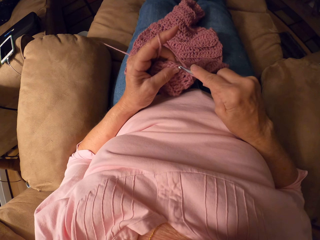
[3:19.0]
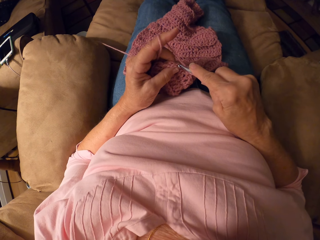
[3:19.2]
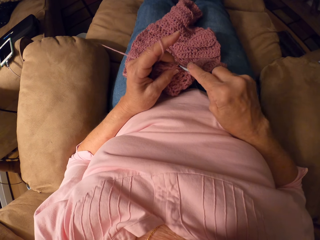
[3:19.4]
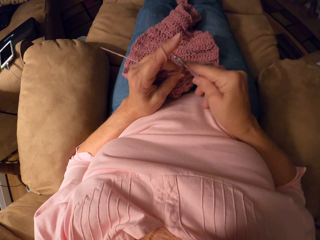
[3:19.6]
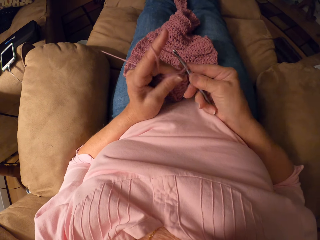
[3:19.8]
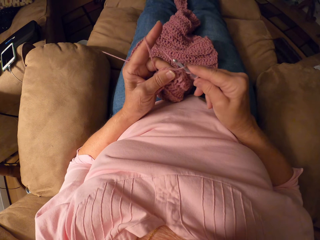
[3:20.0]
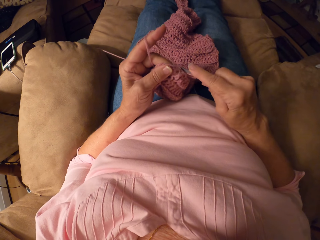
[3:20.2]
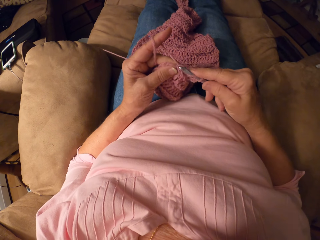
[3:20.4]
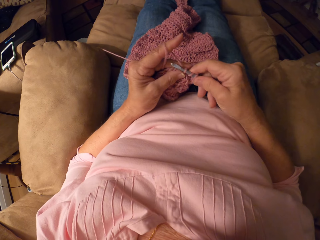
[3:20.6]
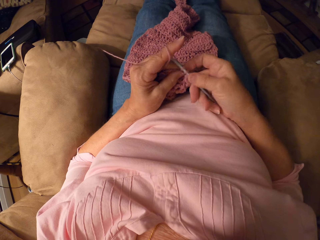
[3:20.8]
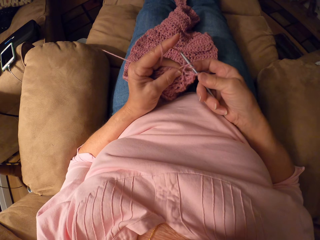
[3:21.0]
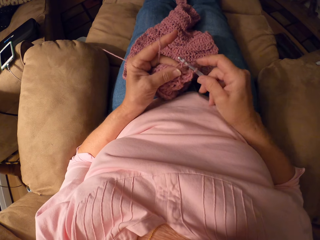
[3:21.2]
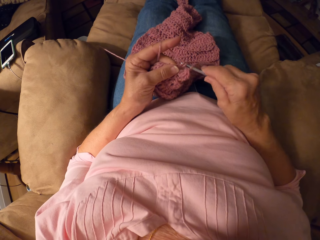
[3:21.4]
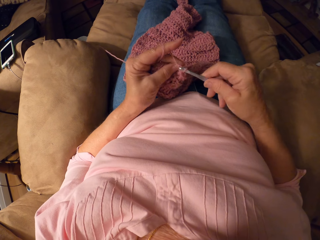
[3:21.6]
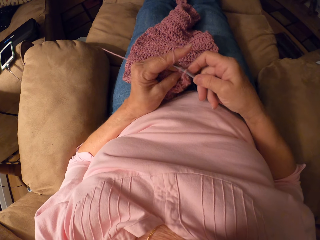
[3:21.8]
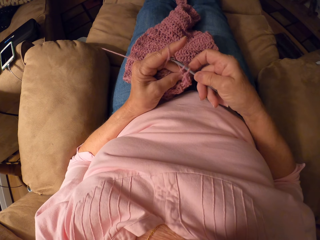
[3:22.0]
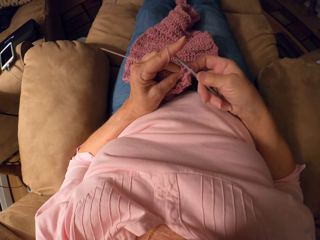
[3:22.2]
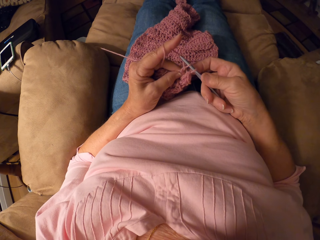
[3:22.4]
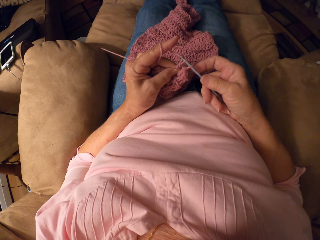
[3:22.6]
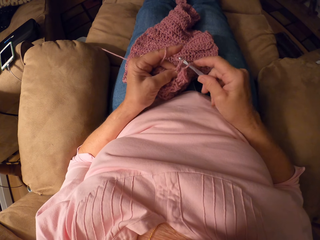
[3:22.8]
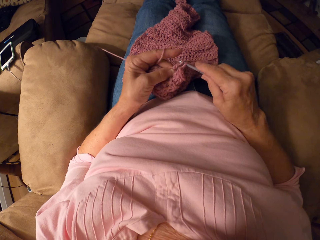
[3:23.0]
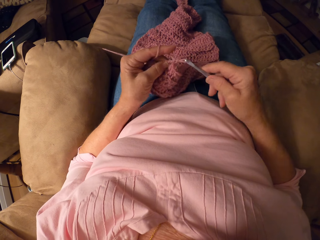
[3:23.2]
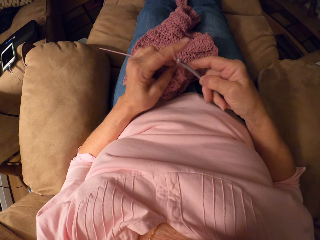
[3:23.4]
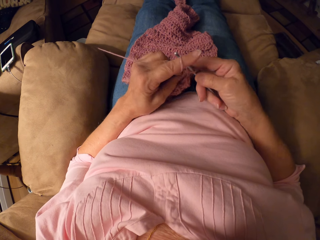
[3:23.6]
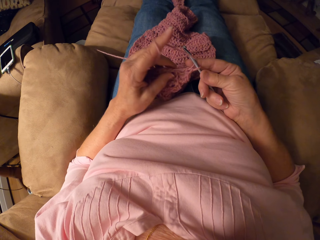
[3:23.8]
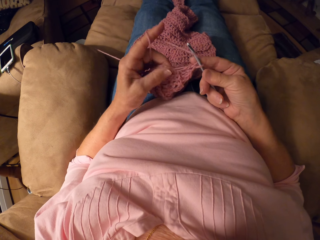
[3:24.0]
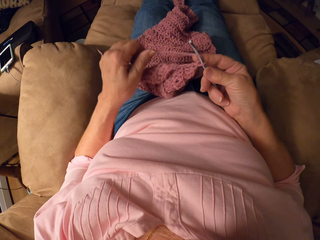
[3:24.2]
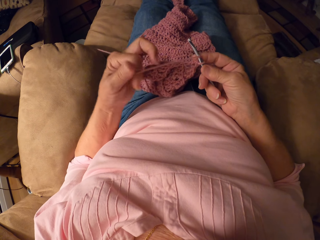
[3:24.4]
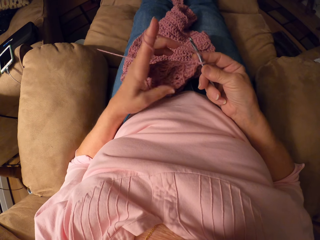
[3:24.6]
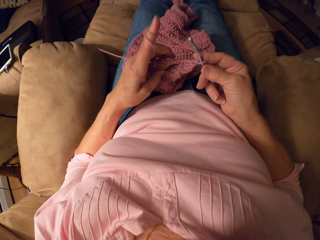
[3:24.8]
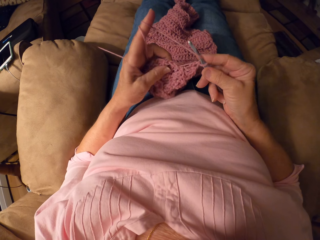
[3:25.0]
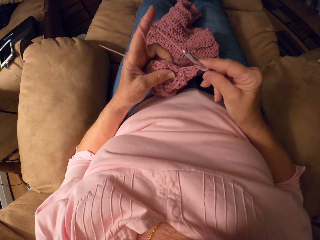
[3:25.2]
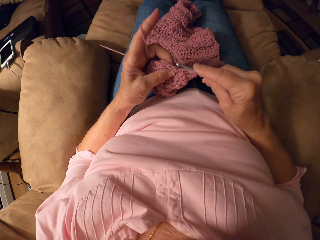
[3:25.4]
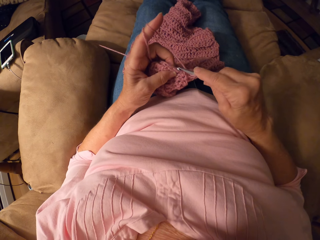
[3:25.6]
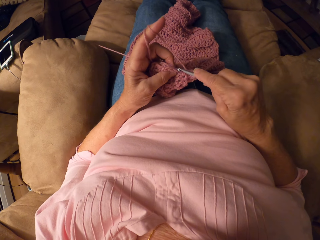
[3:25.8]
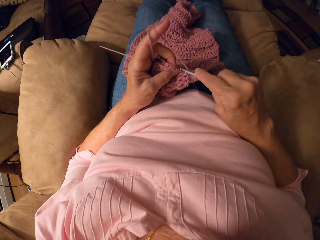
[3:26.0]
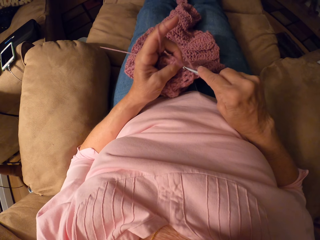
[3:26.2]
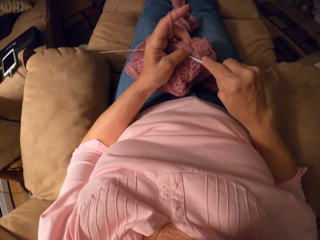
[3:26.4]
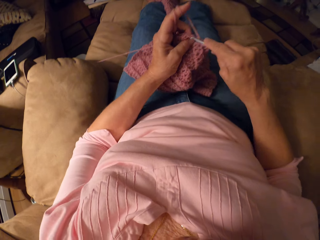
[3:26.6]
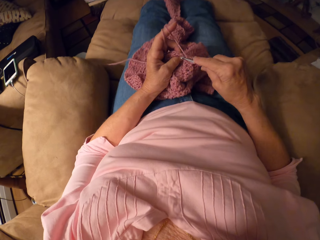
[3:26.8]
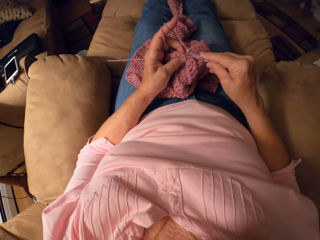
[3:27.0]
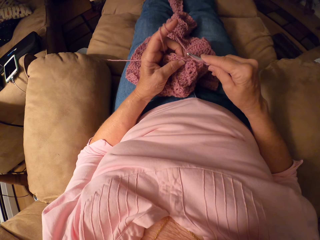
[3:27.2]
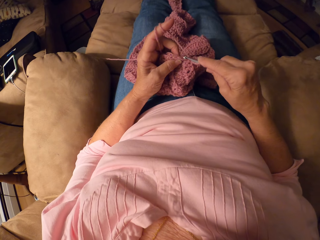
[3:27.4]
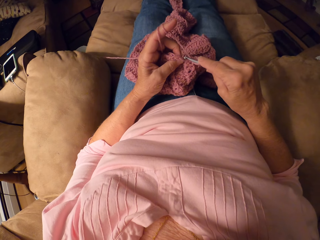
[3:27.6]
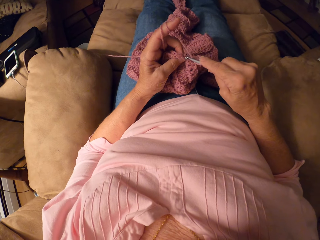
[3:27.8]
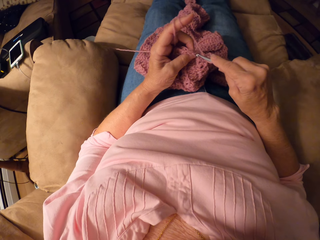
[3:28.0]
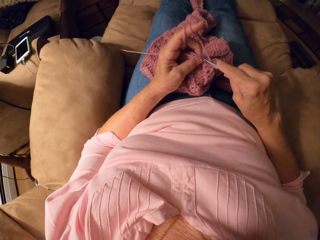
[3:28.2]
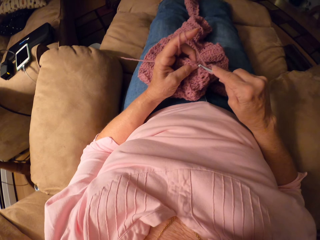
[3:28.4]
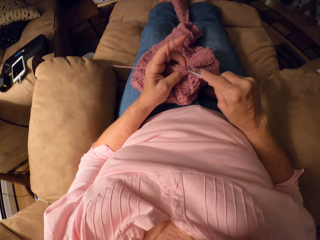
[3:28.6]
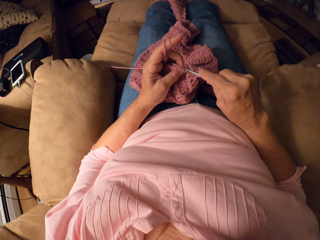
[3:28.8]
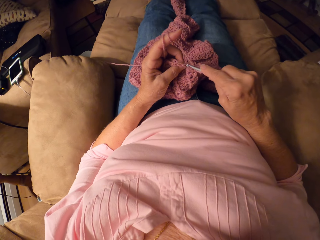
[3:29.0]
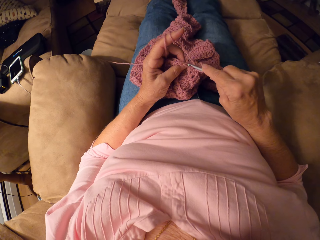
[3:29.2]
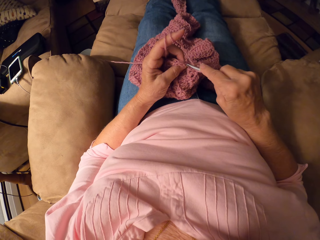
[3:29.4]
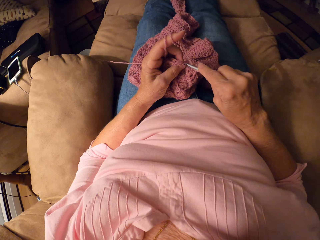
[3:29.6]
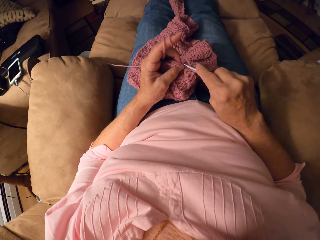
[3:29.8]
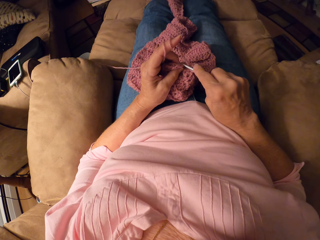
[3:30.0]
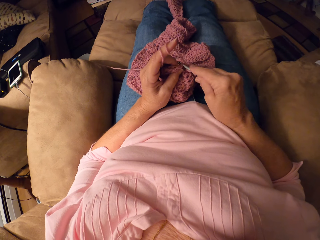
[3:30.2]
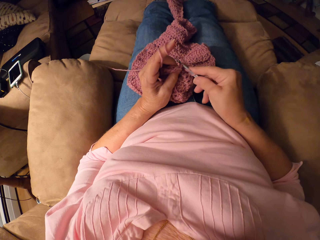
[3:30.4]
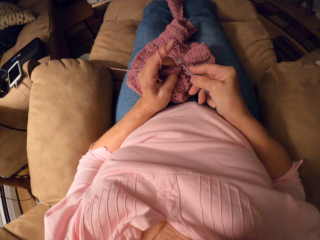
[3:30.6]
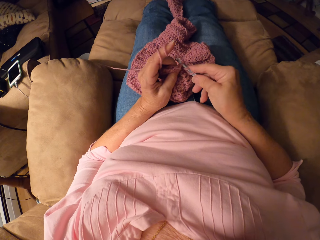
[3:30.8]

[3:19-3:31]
The camera wearer adjusts the thread. They knit the garment.

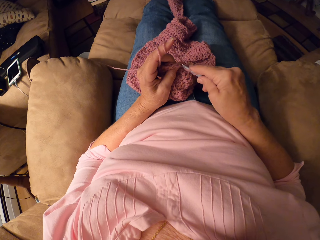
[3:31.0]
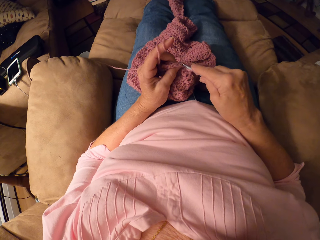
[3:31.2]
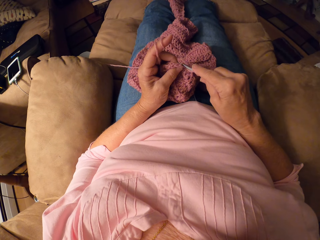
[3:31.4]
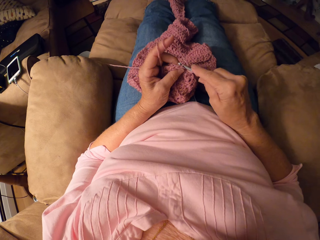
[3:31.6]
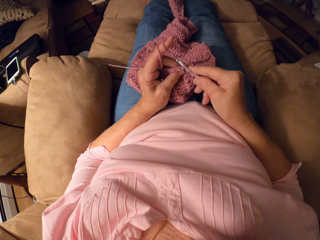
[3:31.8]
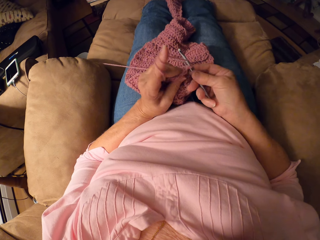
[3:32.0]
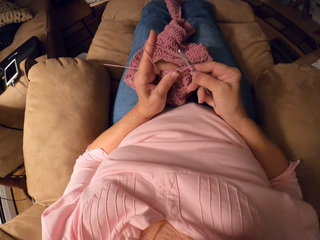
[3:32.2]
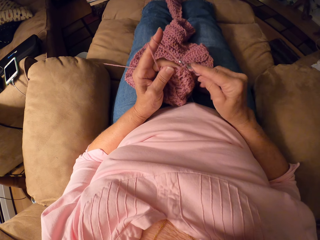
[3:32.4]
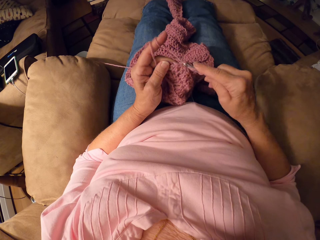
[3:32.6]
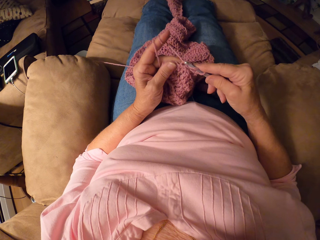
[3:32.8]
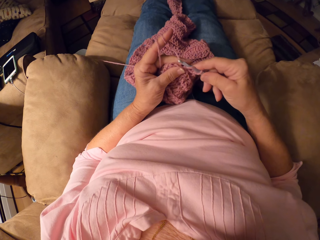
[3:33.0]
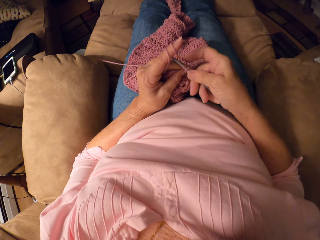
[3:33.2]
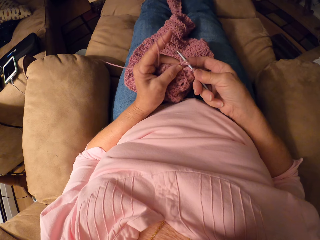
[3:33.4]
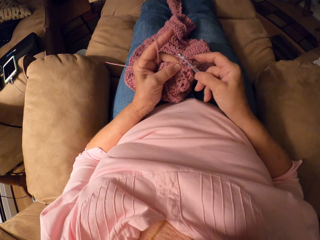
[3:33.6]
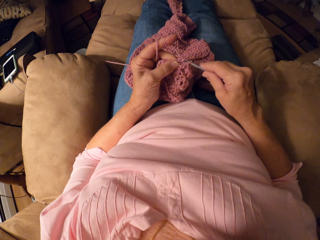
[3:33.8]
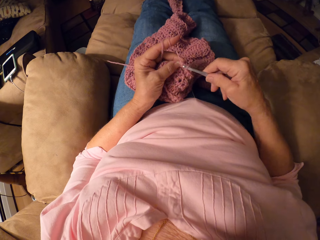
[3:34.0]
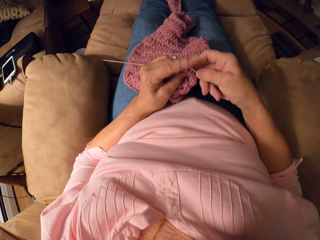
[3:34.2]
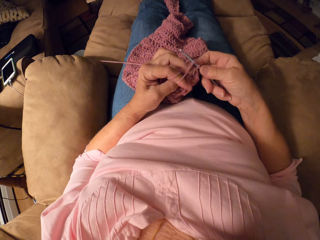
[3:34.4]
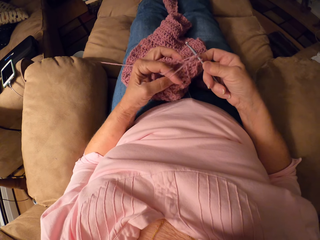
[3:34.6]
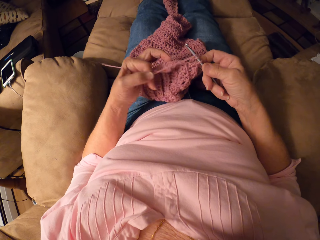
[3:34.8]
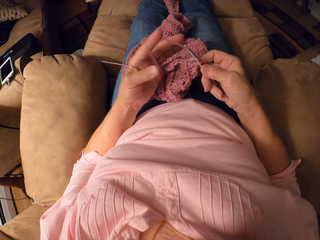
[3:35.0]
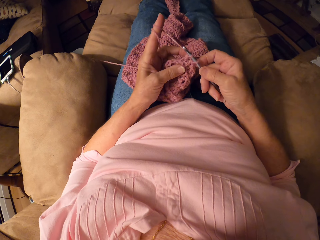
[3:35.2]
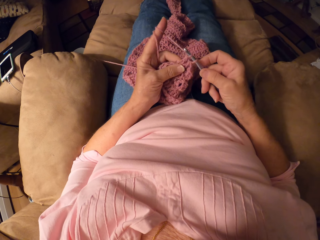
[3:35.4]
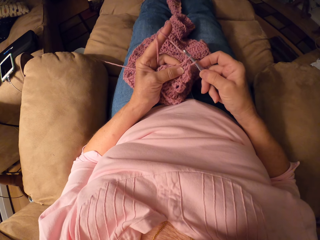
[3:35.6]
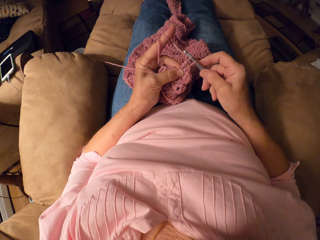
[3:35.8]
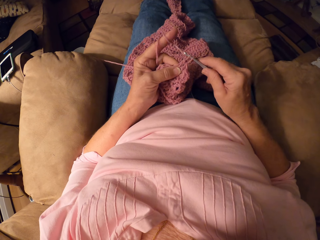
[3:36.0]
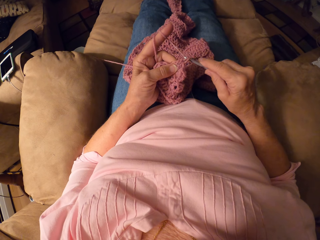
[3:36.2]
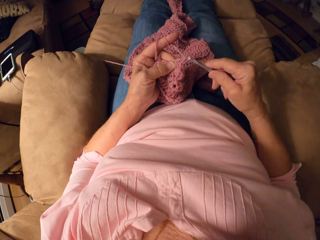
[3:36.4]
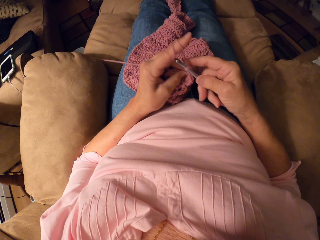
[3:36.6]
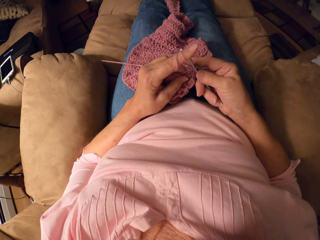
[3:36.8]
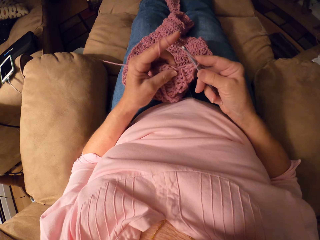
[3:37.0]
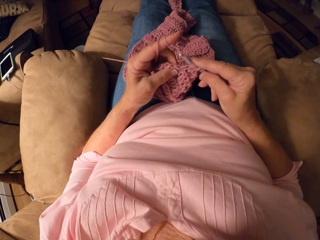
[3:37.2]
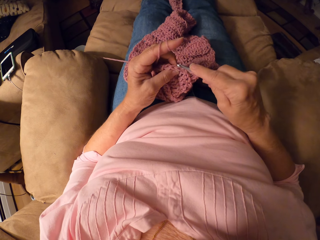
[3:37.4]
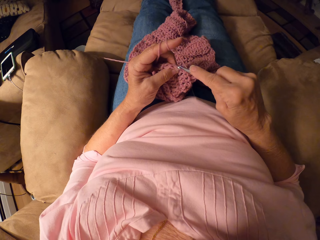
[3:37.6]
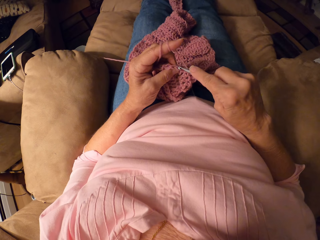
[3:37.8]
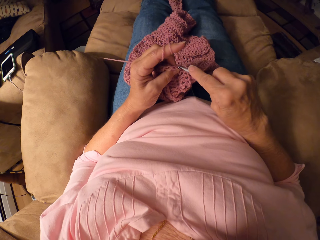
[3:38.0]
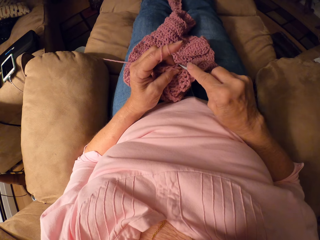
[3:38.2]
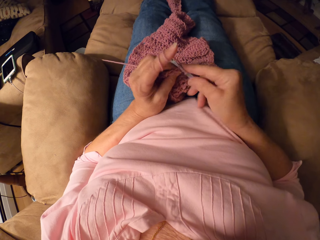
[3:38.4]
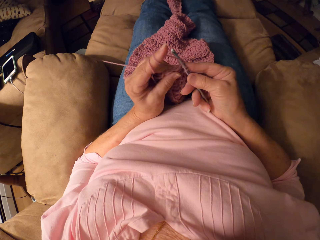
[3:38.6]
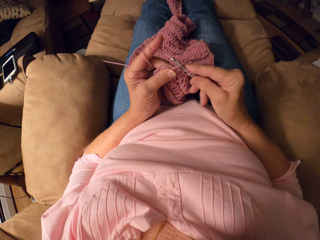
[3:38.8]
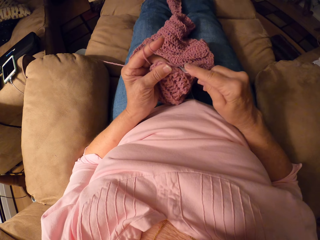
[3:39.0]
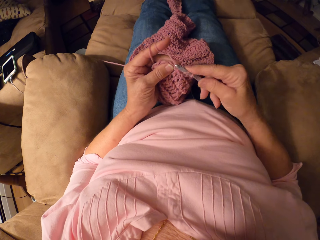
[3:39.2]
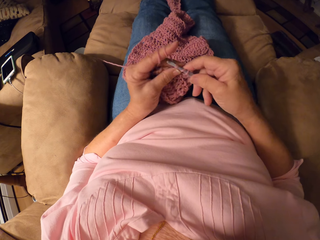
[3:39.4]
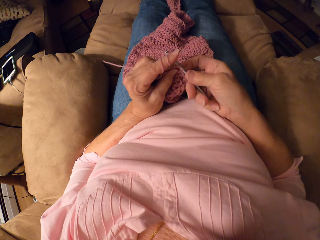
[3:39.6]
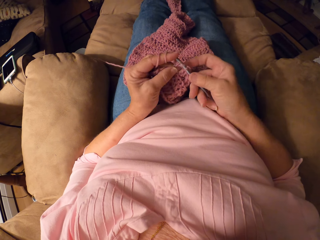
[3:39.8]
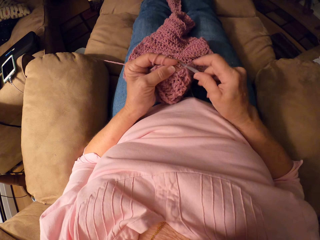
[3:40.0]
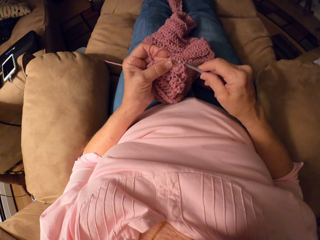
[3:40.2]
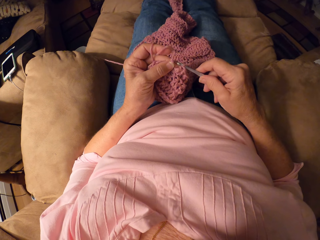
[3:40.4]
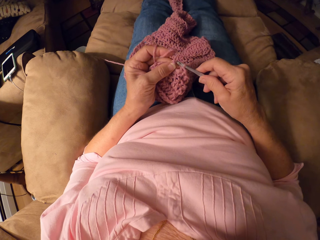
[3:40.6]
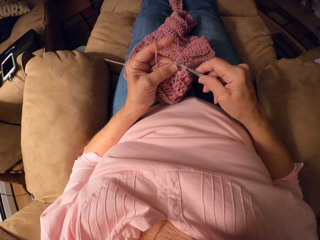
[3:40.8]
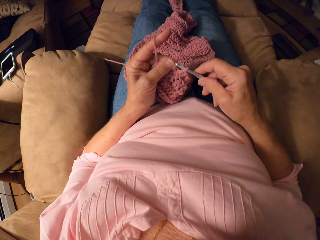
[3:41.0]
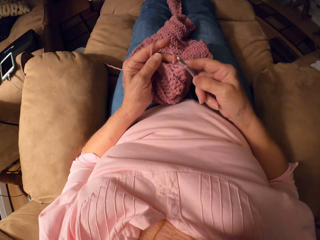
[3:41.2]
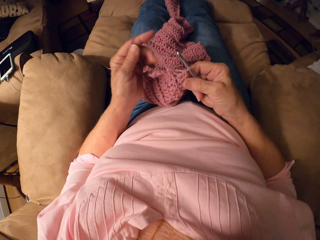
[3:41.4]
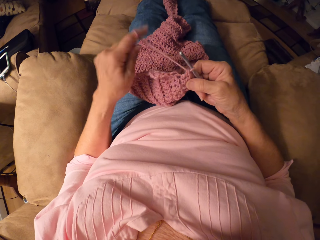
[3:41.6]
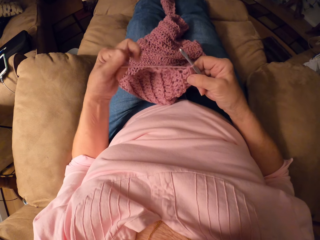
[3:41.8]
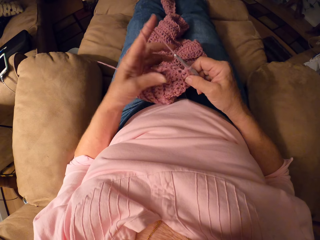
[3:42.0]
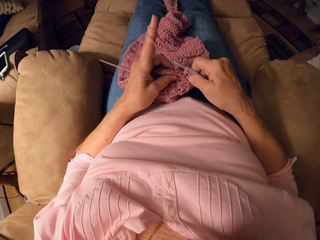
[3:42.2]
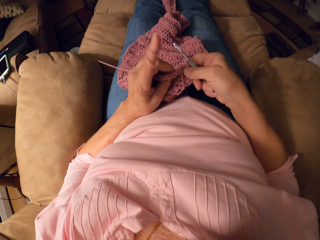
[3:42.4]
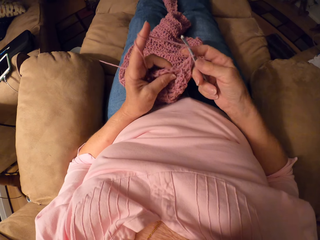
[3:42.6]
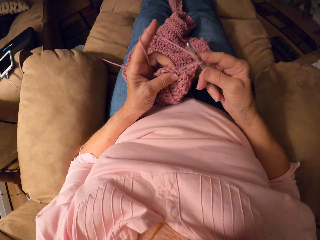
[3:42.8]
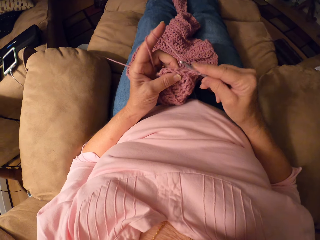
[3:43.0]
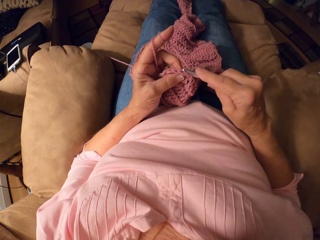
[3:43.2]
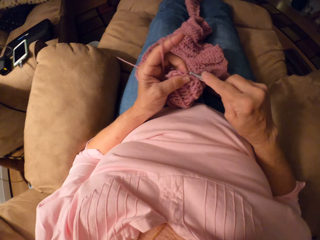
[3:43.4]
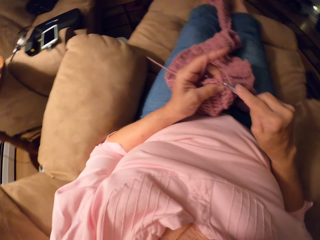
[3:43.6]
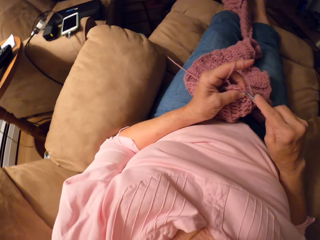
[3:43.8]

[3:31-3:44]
The camera wearer adjusts the thread. They knit the garment.
